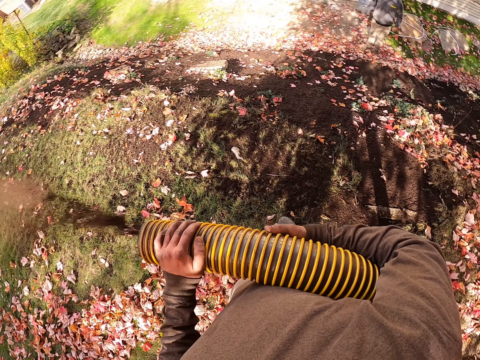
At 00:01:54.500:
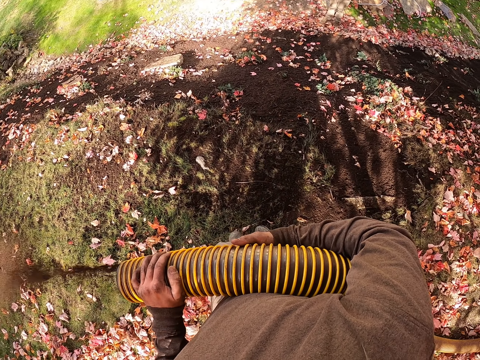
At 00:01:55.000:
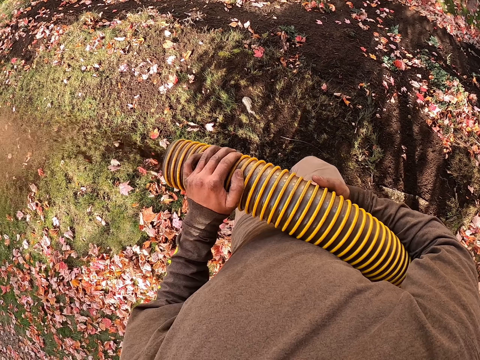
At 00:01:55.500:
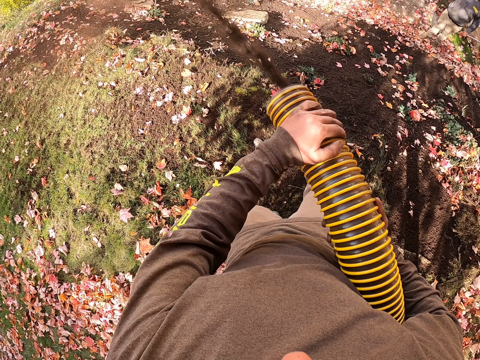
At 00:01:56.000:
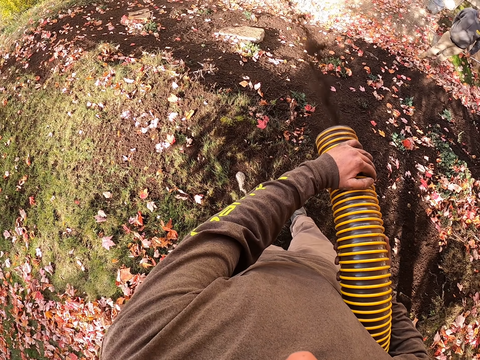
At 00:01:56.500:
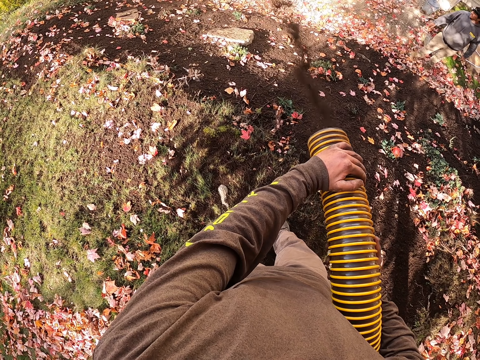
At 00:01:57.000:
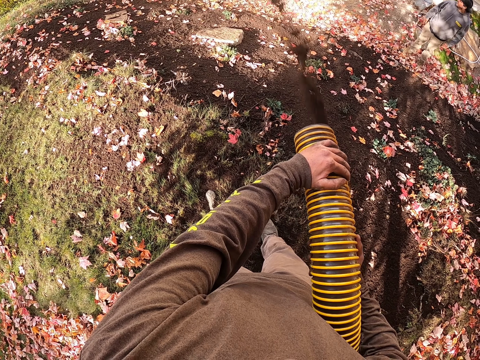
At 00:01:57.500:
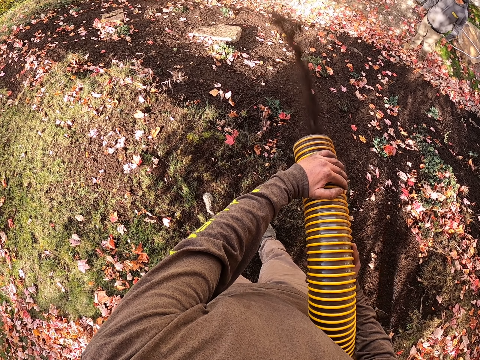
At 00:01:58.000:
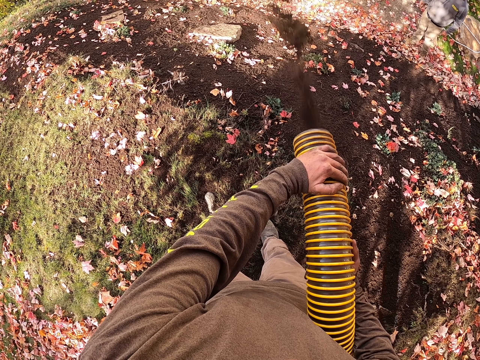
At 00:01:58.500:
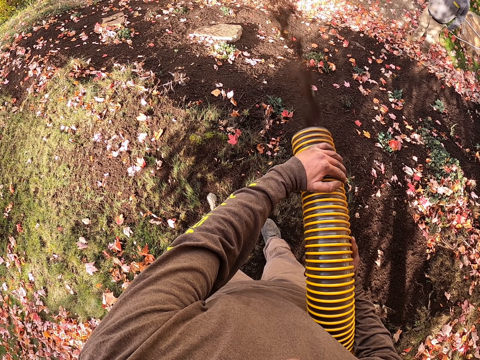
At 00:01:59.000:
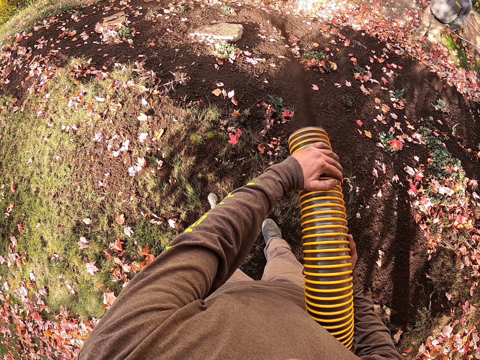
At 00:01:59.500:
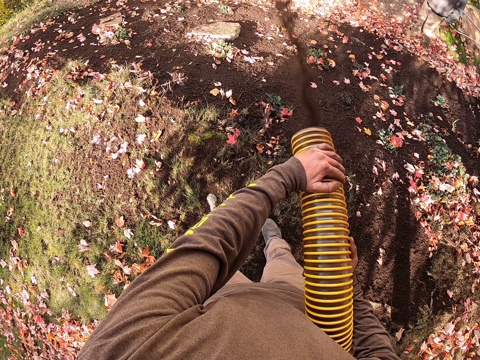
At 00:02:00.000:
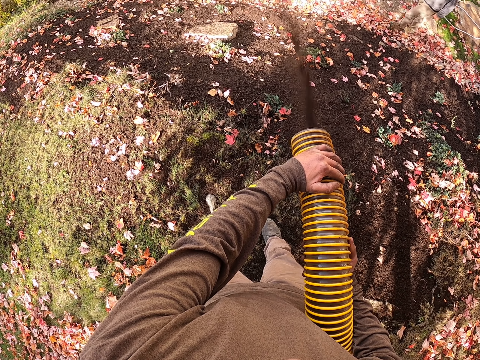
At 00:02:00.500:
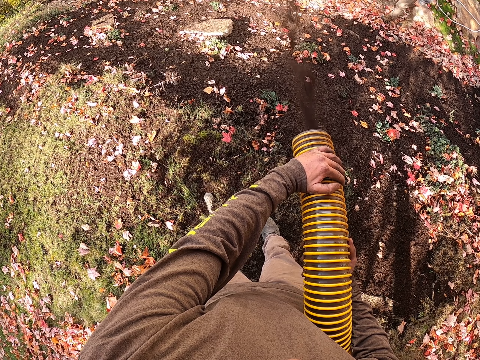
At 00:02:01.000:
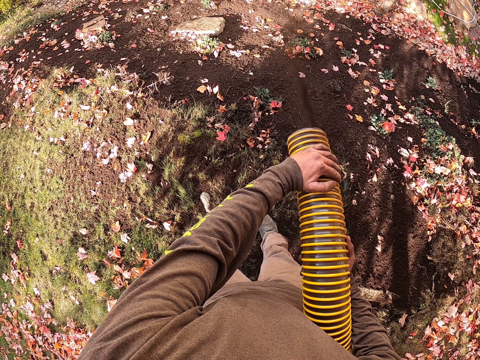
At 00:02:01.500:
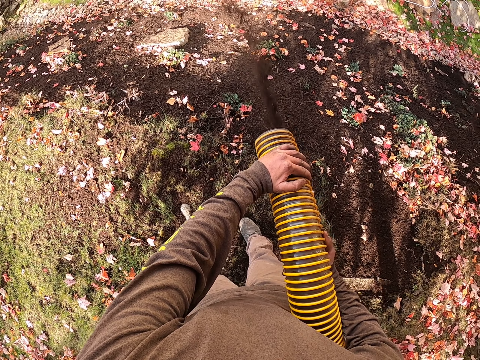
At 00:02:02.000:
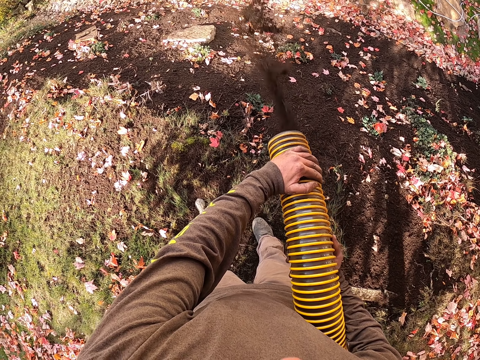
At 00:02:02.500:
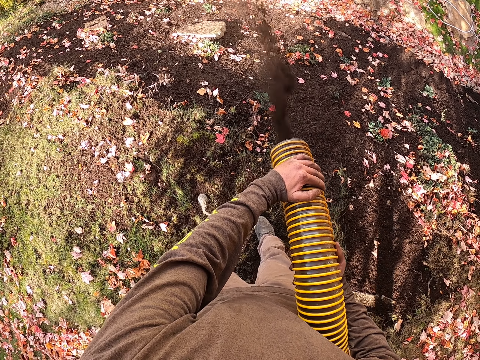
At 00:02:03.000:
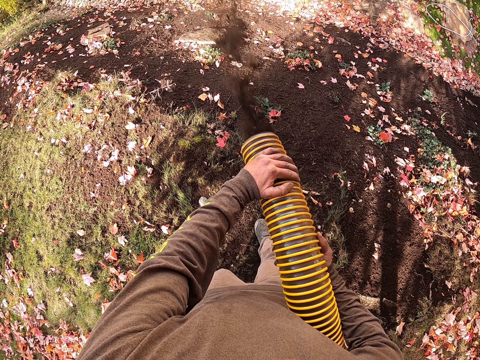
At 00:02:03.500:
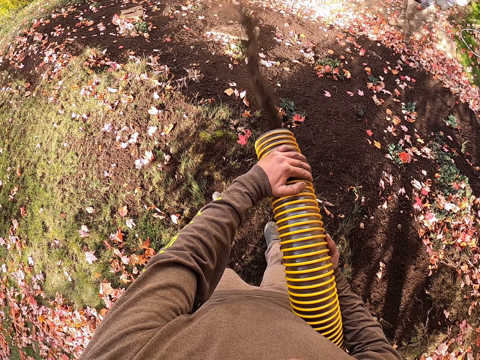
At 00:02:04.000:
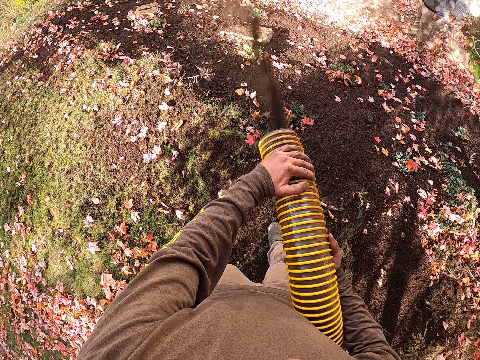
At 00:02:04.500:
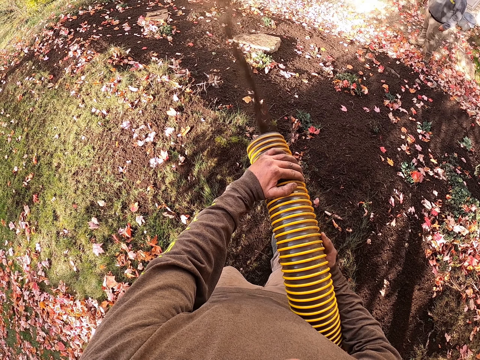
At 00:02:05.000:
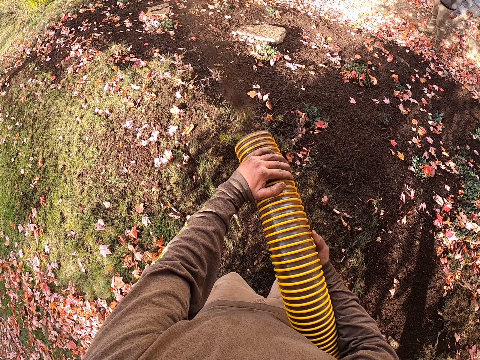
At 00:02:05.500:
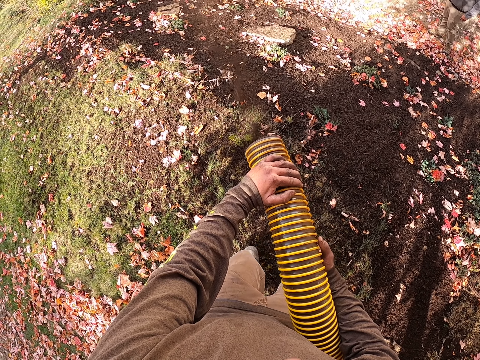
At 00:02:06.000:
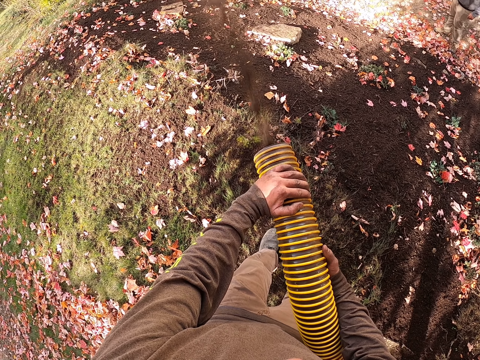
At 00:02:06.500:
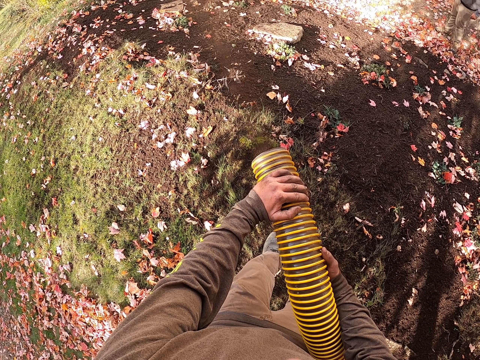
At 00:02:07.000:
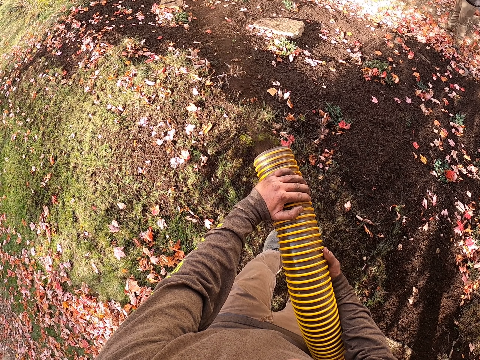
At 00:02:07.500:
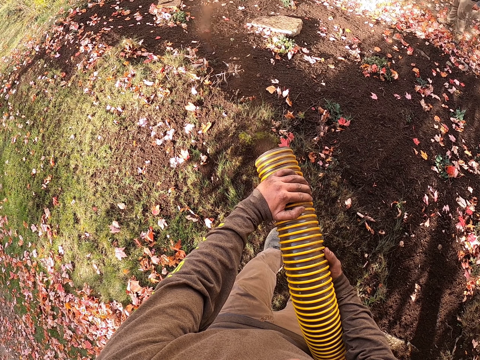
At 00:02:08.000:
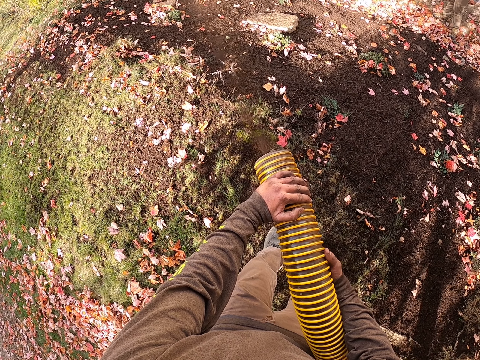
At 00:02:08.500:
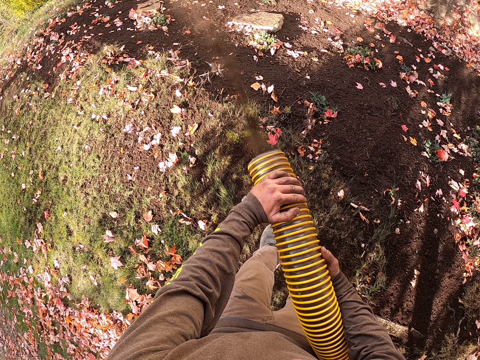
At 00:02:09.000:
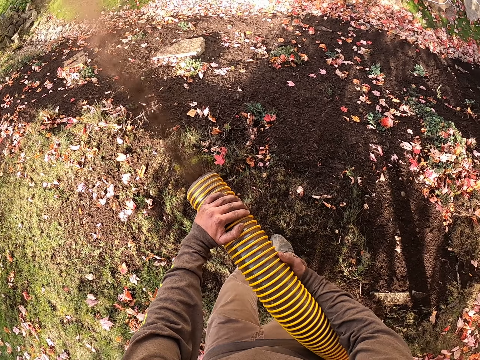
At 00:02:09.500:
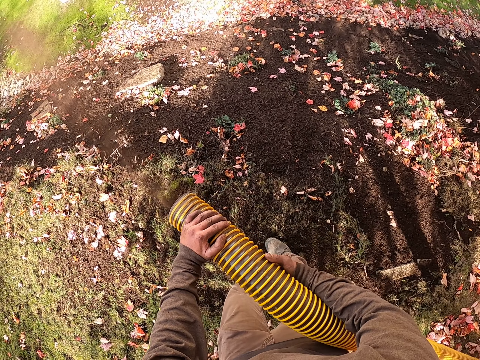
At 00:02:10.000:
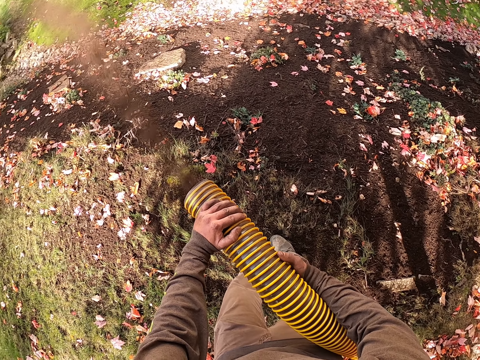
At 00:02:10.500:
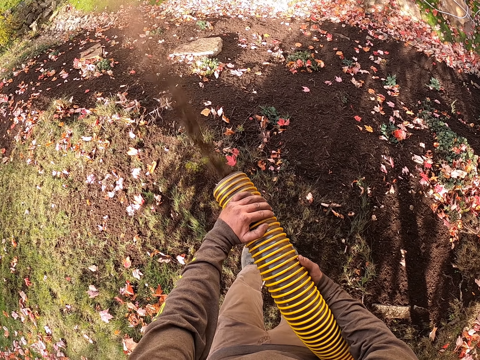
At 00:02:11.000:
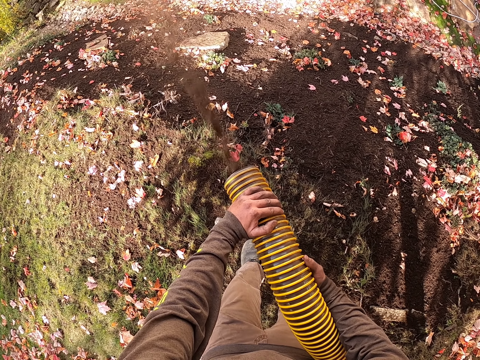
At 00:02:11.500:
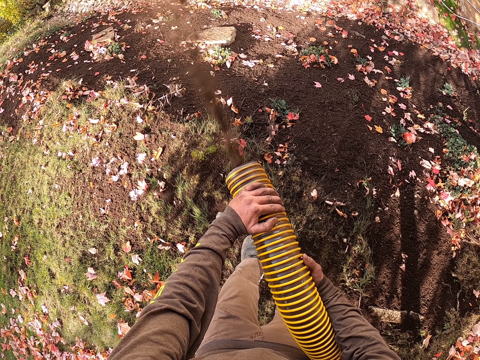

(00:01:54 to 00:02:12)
The camera wearer sprays the sand on the garden ground. They adjust the hands, walk in the garden and spray the sand on the garden ground. They walk in the garden and spray the sand on the garden ground. They turn to the right side and spray the sand on the garden ground. They adjust the hose pipe and spray the sand on the garden ground. They walk in the garden and spray the sand on the garden ground. They look around the garden and spray the sand on the garden ground.

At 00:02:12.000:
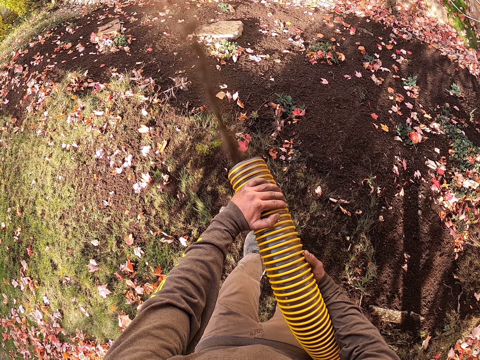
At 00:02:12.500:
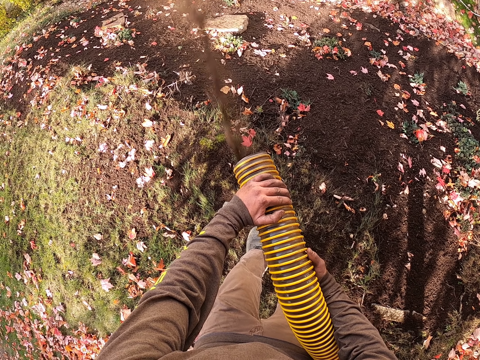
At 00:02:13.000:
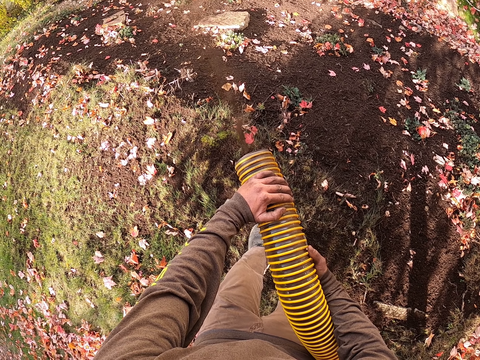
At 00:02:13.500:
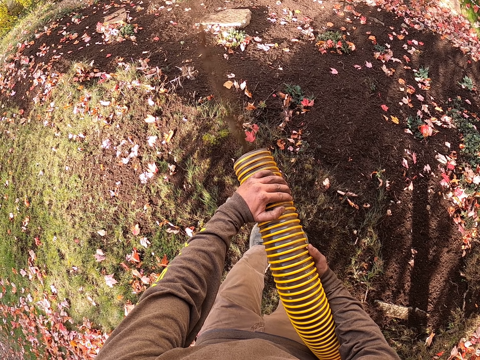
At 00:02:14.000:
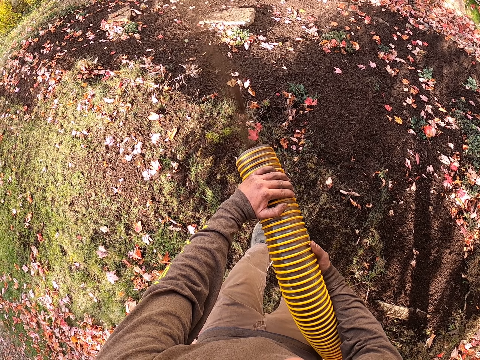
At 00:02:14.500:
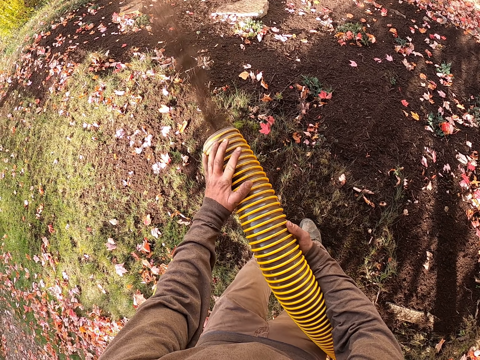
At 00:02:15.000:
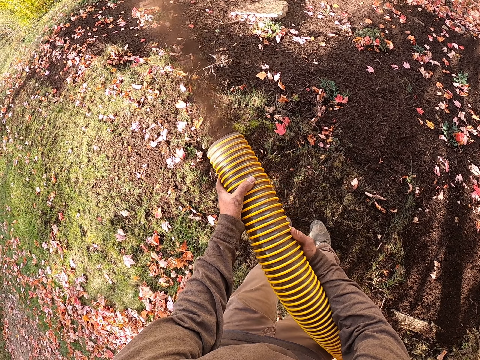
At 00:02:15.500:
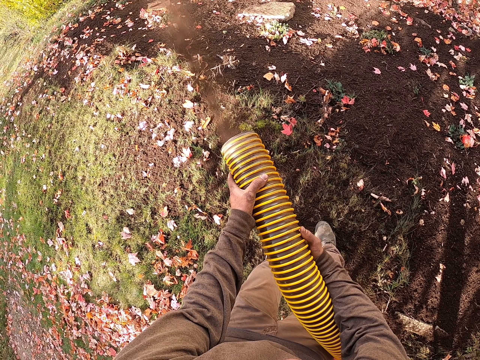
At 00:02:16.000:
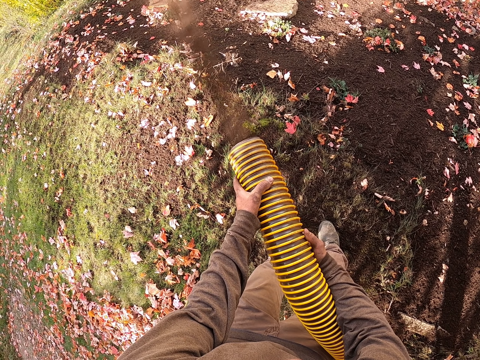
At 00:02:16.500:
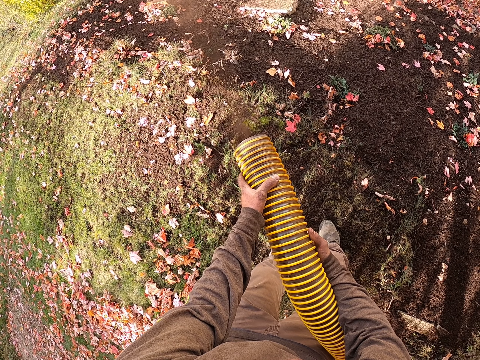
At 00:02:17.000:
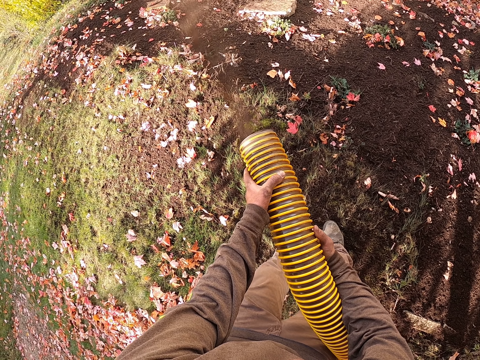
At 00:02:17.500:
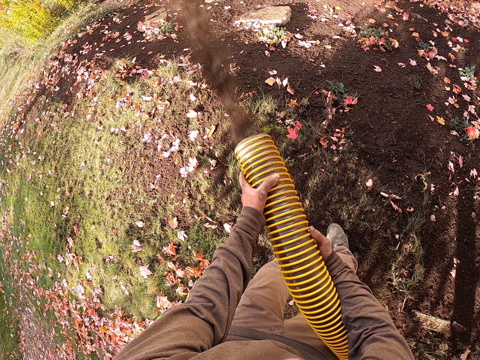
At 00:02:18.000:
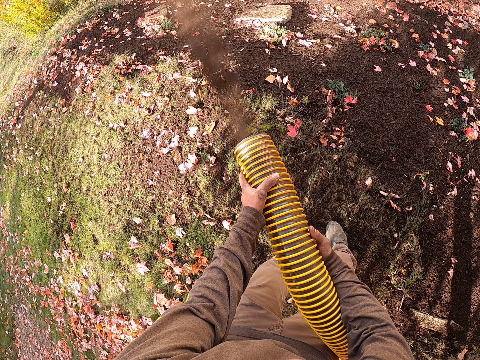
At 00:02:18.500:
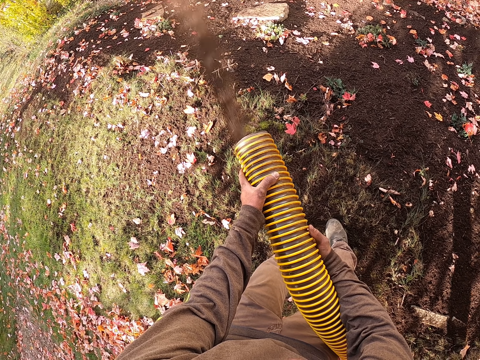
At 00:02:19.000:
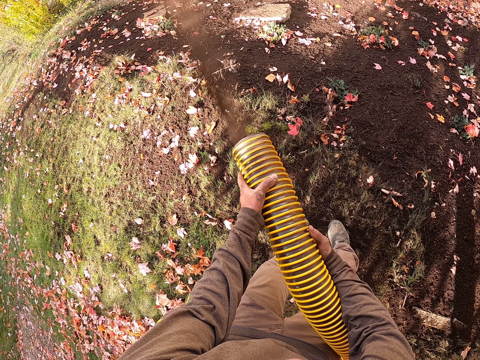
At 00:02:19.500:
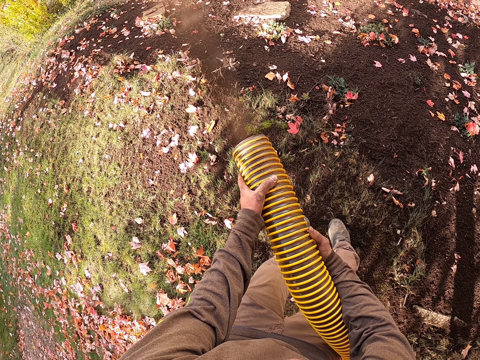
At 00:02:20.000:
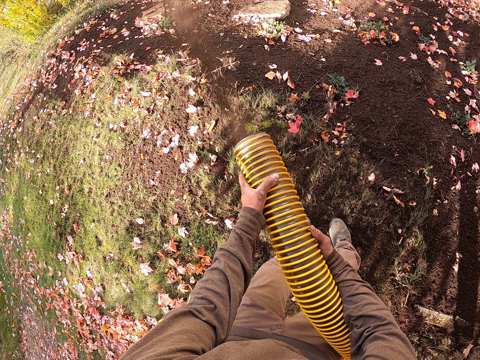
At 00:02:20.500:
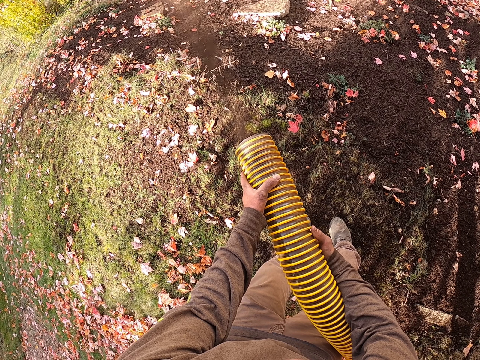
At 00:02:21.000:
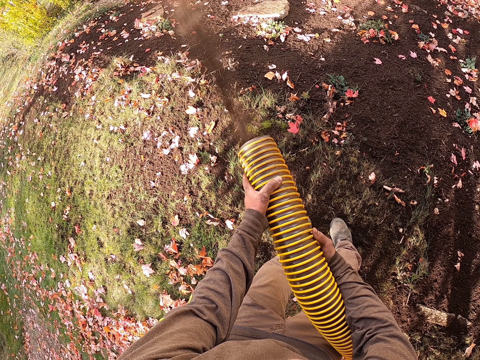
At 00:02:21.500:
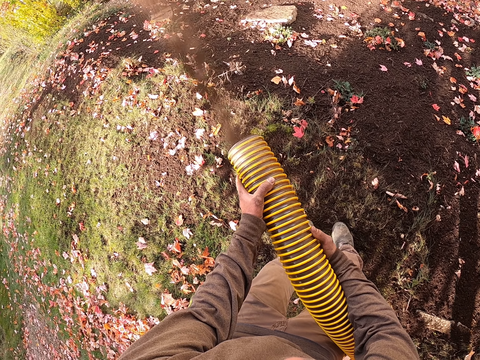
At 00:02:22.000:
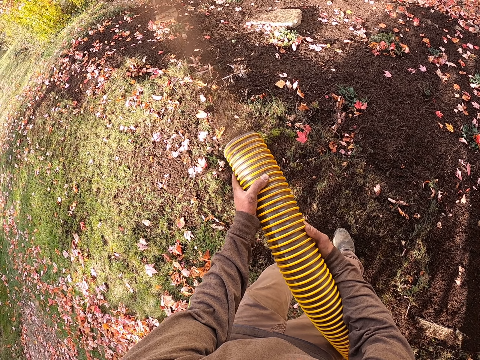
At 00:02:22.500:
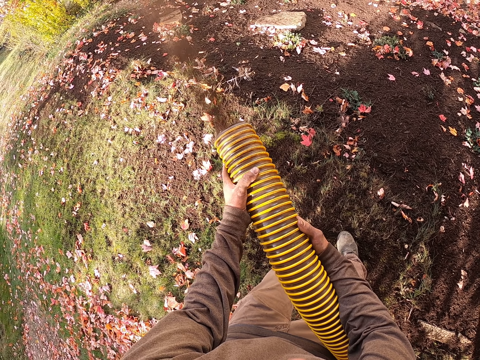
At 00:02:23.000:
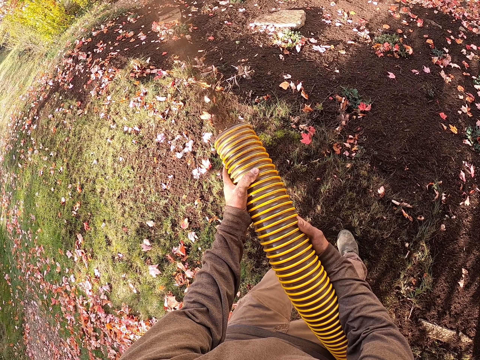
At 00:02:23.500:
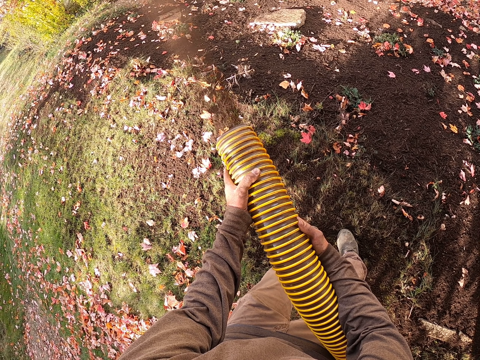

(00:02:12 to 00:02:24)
The camera wearer adjusts a hand and sprays the sand on the garden ground.
